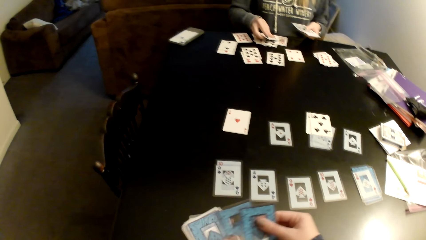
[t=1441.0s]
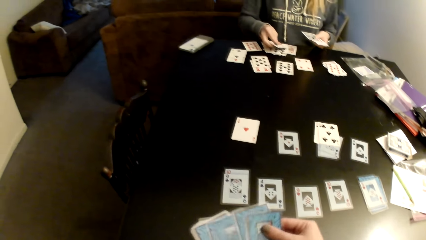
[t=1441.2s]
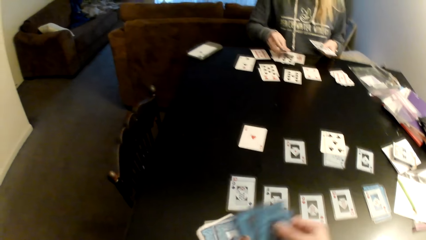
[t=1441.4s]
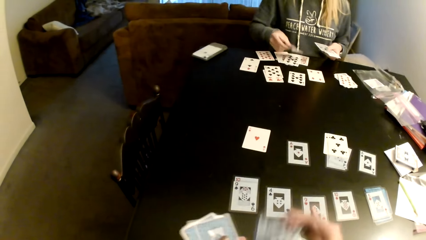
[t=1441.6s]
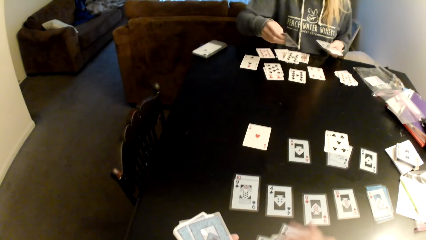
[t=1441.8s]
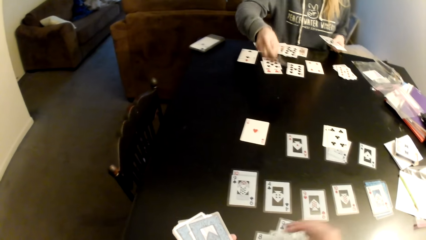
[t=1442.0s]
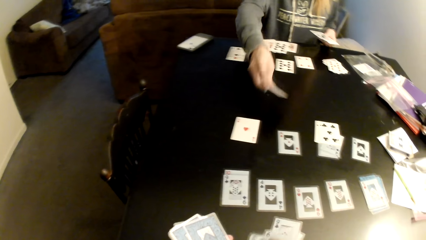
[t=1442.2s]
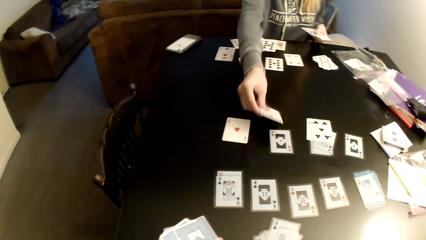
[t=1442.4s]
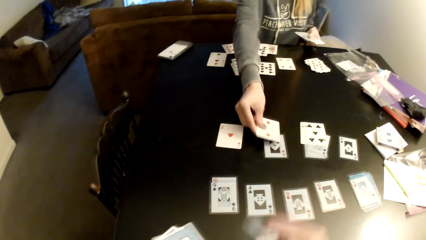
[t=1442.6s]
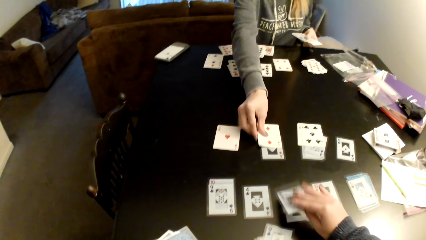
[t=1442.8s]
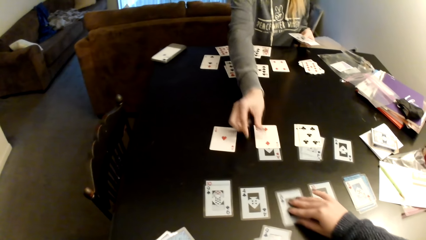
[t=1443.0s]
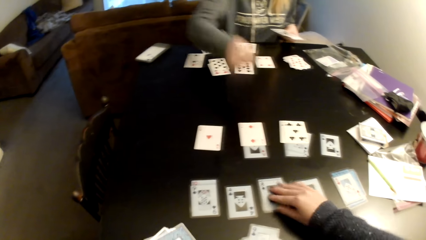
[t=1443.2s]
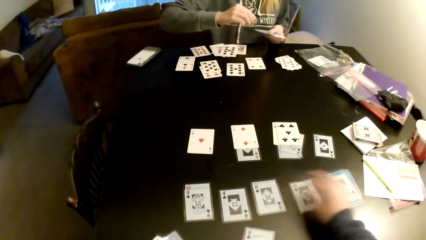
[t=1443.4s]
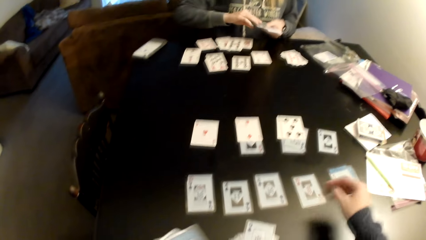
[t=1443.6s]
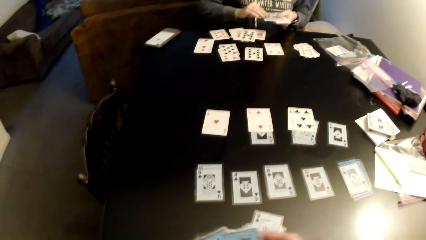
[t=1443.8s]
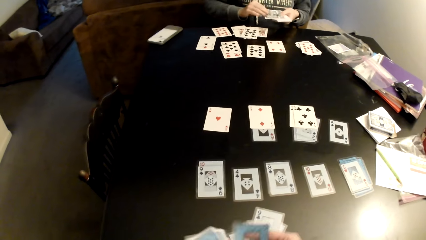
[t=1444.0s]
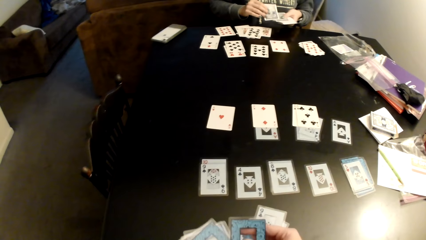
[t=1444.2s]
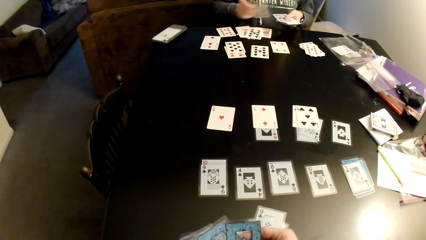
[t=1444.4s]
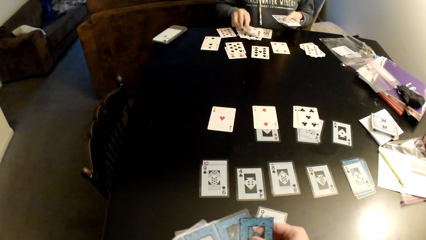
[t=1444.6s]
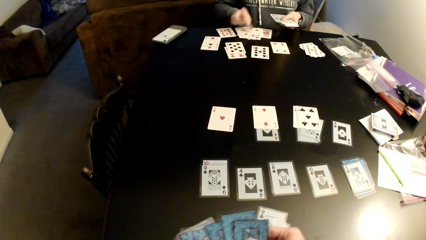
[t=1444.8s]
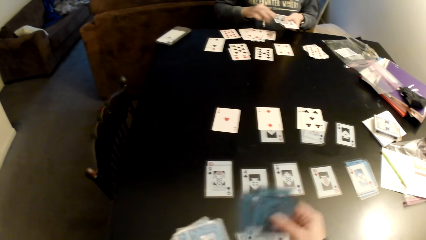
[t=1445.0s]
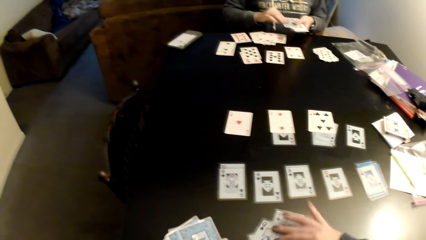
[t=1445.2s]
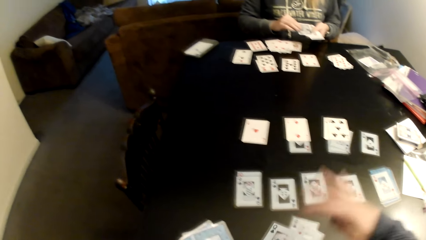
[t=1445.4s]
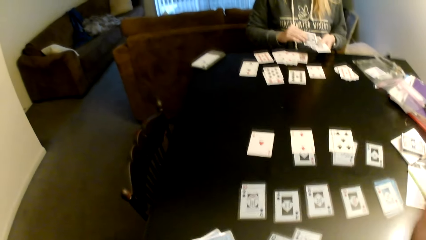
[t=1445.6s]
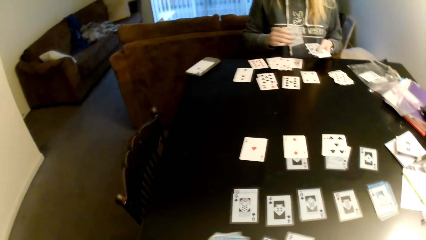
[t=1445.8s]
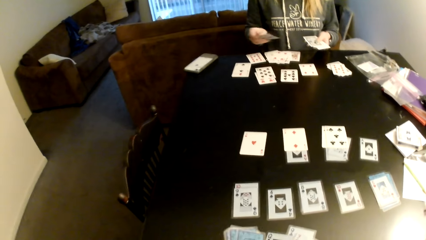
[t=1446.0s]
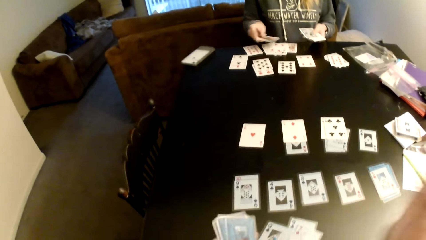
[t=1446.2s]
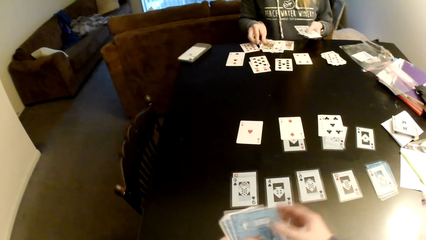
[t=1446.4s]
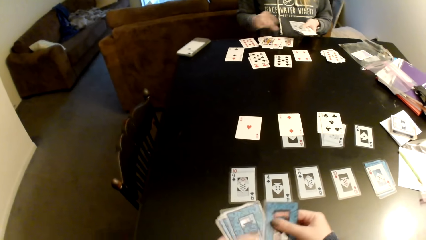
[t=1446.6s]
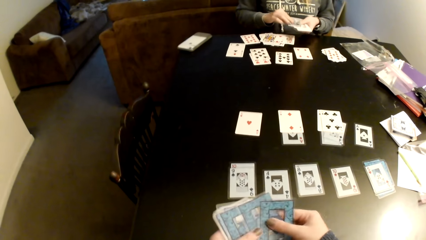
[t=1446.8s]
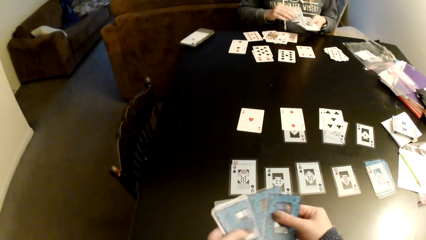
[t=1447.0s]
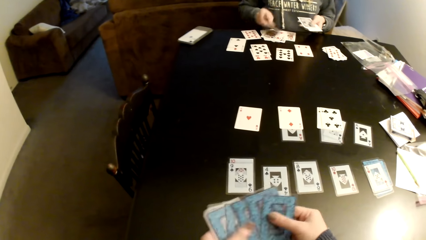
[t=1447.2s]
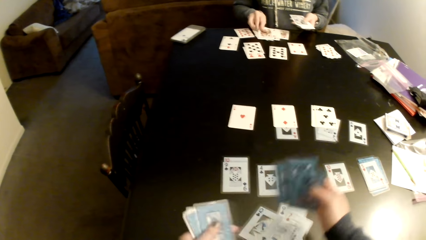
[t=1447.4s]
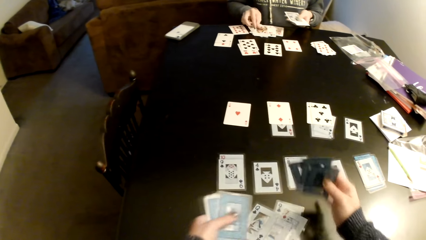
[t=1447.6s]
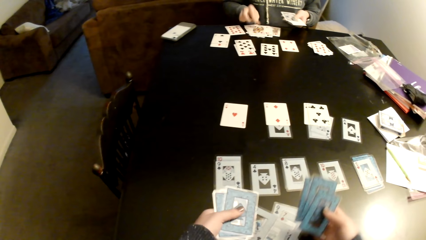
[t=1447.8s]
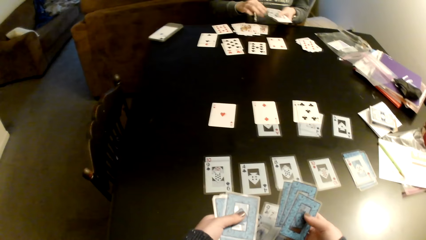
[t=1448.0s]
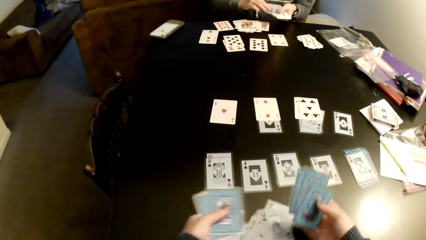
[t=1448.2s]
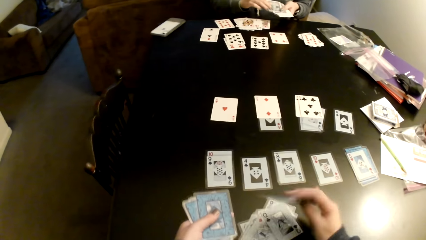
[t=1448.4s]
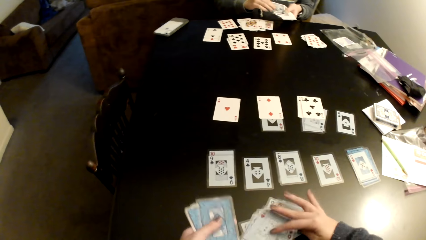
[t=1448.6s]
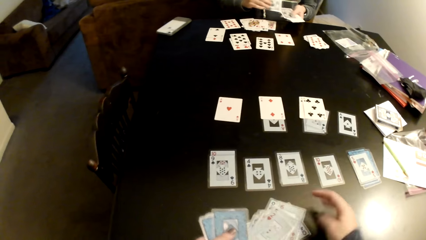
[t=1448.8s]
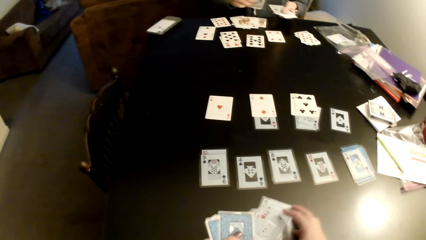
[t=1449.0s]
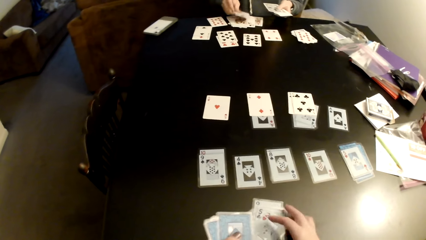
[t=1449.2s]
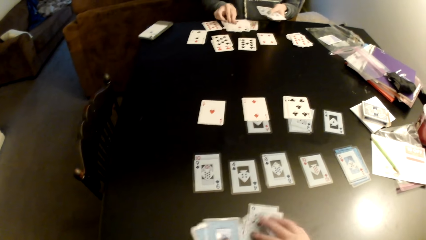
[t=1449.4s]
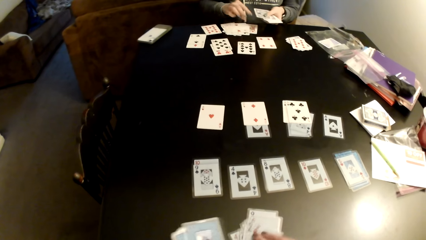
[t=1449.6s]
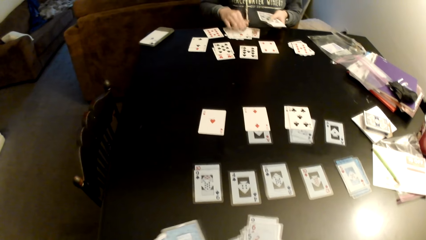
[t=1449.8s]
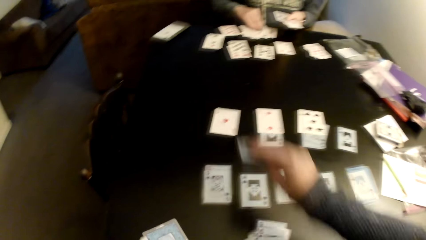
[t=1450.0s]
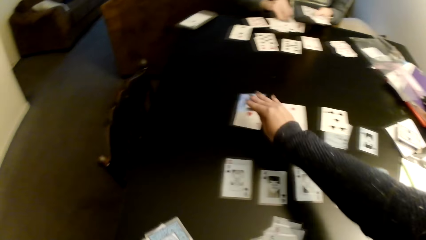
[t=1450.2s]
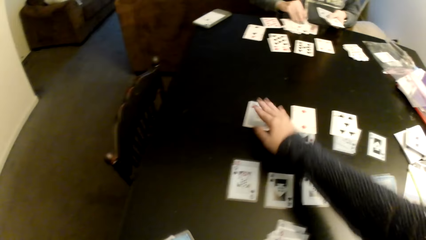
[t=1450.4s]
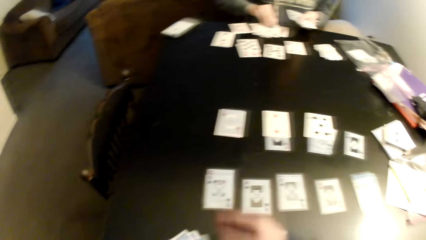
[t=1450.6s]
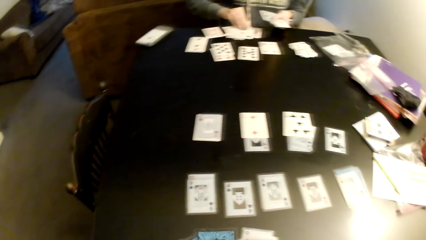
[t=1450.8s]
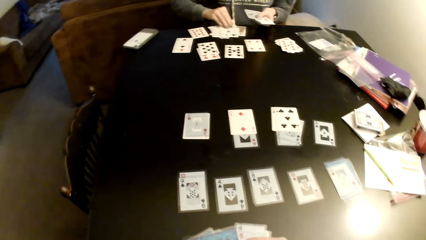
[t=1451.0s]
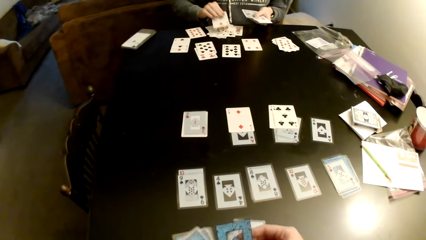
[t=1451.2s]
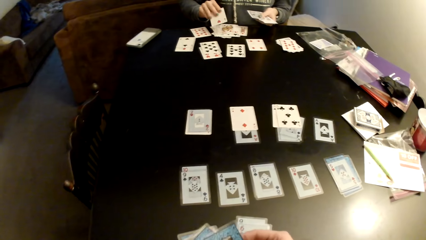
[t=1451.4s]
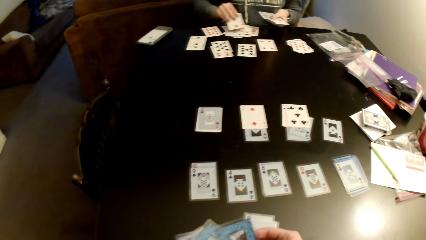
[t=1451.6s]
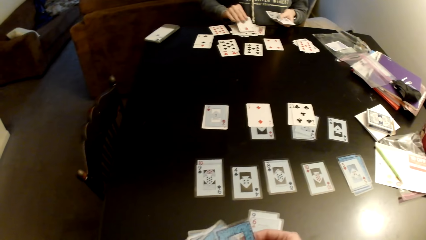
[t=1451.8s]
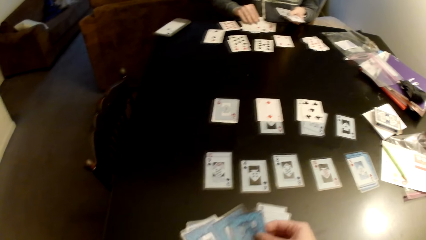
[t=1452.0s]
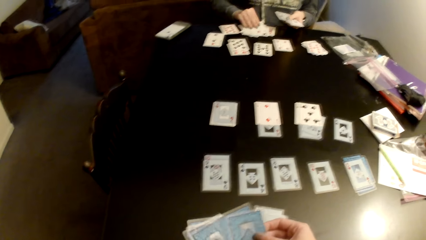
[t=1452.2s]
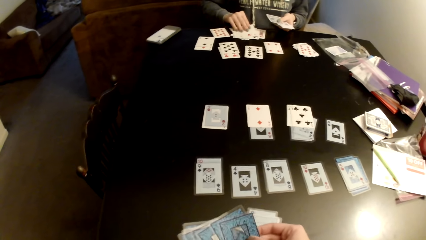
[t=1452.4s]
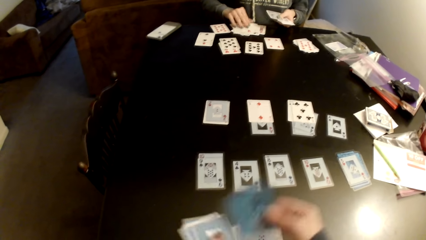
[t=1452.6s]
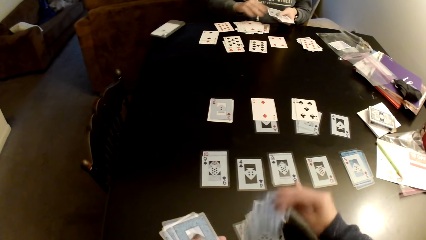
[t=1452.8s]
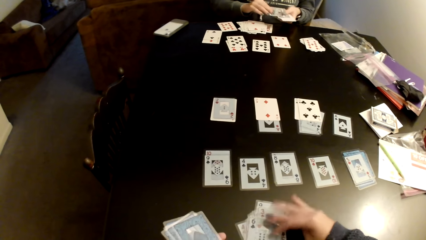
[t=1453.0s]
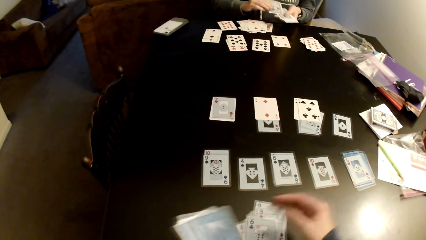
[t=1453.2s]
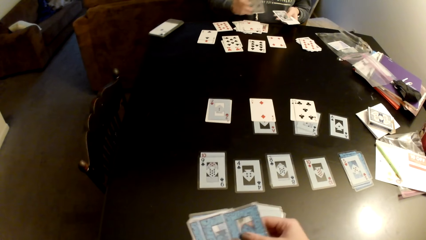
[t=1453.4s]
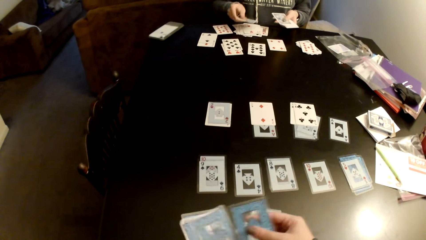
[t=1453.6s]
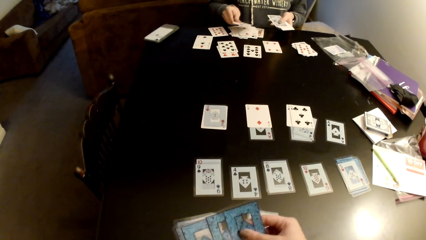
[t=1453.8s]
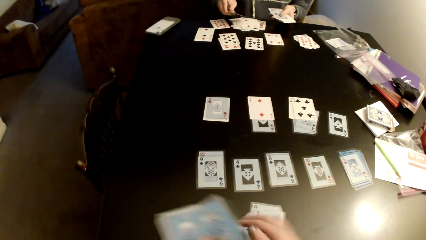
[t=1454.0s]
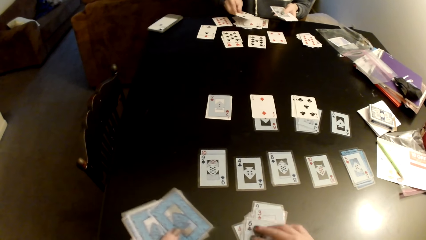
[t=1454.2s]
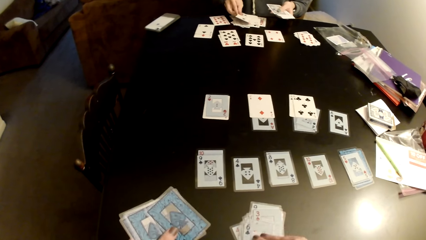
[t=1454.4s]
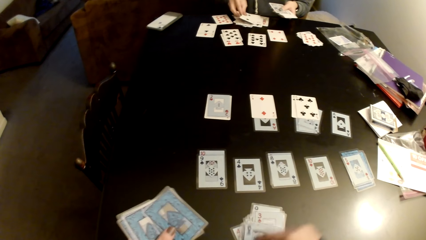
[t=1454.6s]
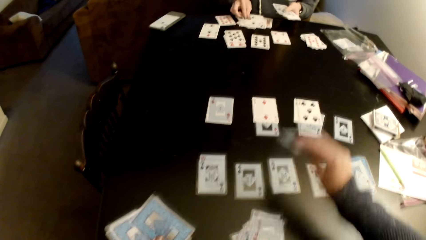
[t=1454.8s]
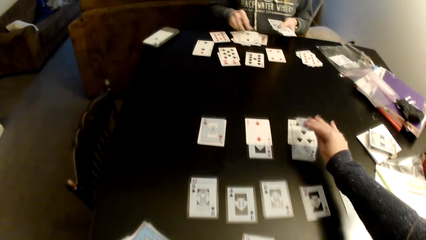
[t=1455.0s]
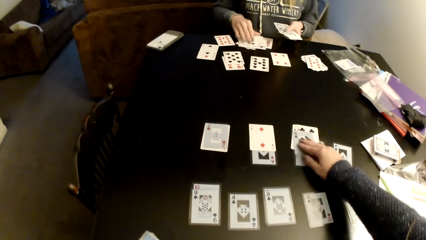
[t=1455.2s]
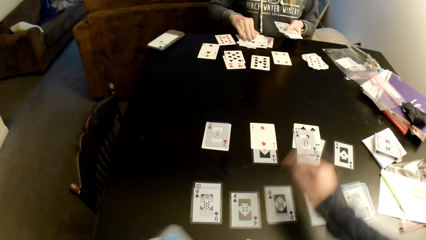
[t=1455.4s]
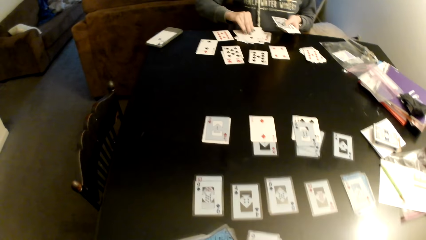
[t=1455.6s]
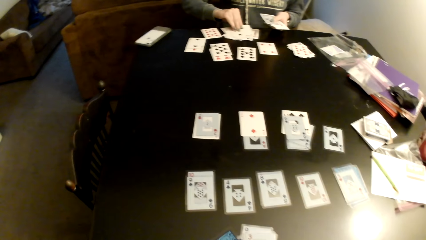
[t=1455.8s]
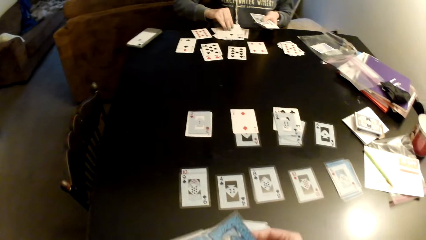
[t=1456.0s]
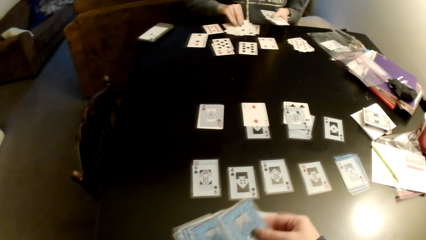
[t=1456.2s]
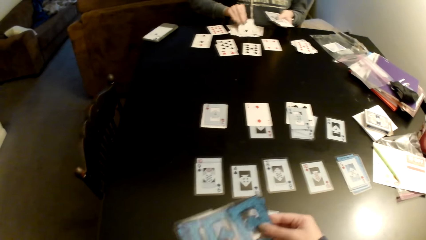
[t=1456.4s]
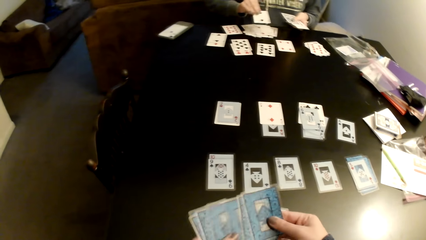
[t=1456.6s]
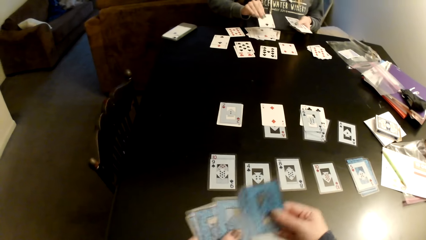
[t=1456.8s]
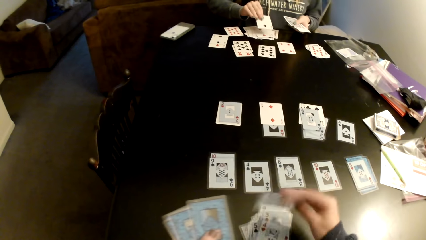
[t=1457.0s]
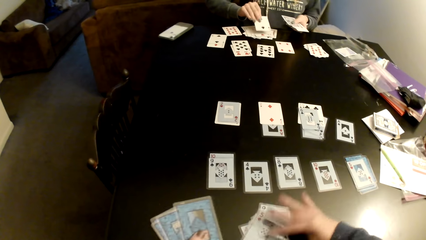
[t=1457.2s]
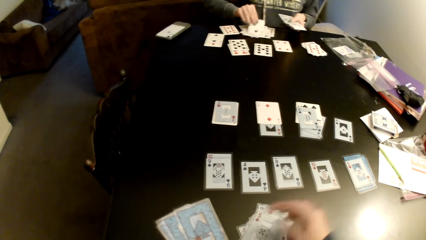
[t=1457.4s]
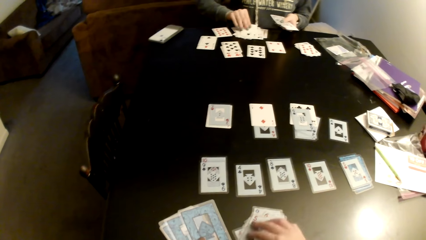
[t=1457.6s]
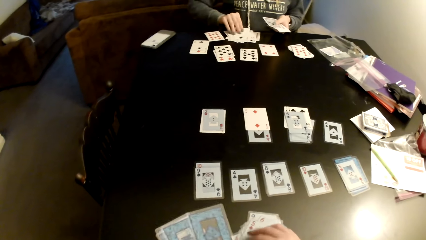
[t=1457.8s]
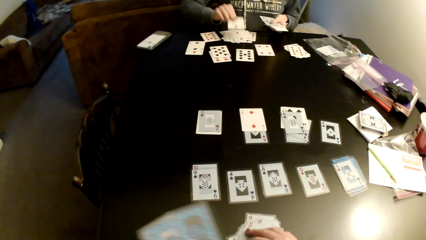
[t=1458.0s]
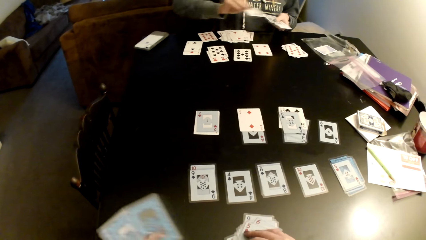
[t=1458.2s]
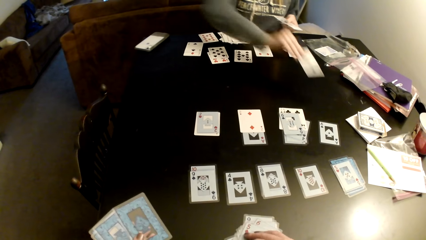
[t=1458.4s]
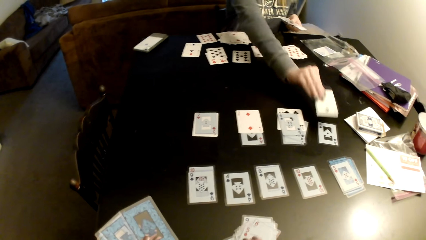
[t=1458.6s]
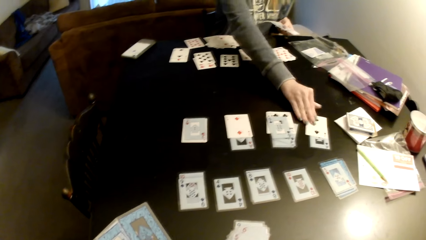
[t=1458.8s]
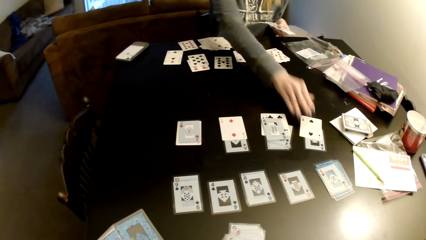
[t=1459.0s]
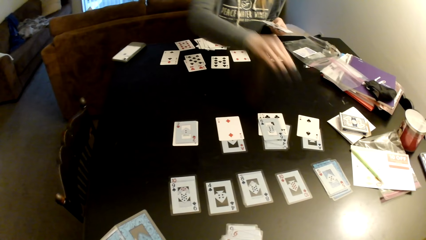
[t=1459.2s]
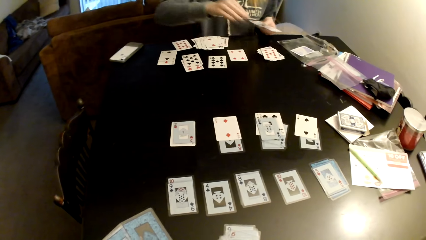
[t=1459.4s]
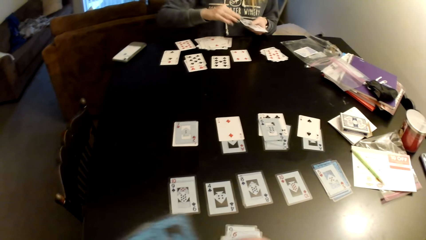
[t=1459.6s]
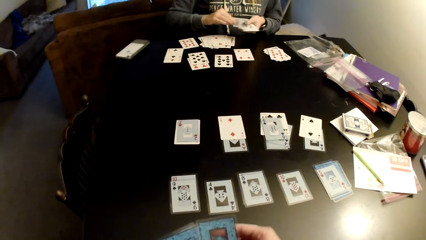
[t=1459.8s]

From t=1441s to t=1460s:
The camera wearer flips cards on the table. A woman puts the card on a card. The camera wearer holds a card. She pulls her hand off the card and distributes the cards on the table. The woman distributes the cards on the table and sorts the cards on the table. The camera wearer puts the cards on the table. The woman flips the cards on the table. The camera wearer puts the cards on the table and moves the cards on the table. The woman picks up a card. The camera wearer distributes the cards on the table. The woman puts the card on a card, sorts the cards on the table, picks up a card, and puts the card on a card.
